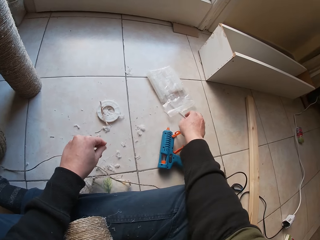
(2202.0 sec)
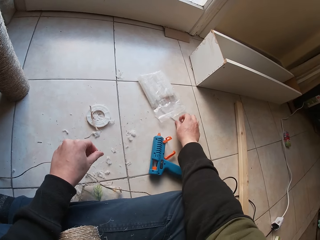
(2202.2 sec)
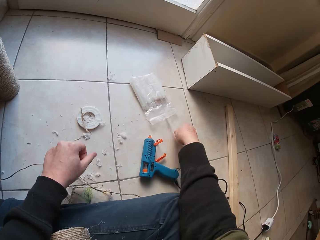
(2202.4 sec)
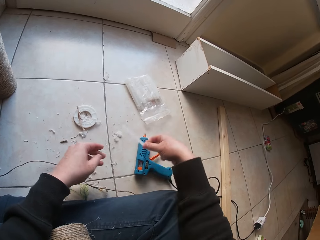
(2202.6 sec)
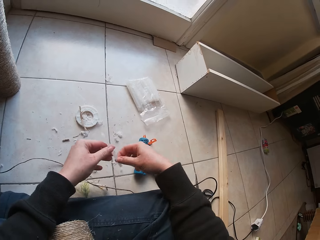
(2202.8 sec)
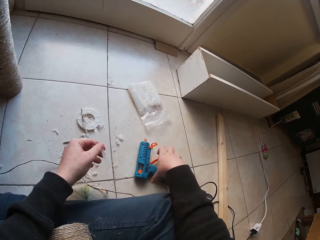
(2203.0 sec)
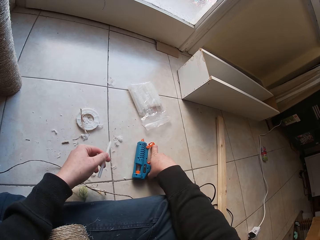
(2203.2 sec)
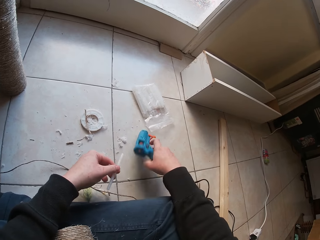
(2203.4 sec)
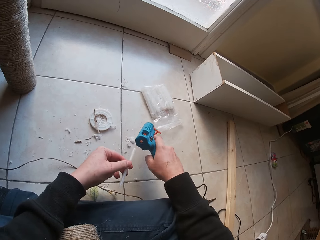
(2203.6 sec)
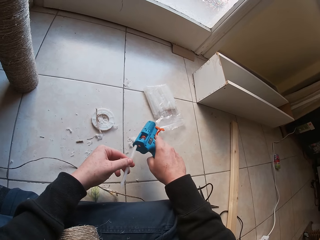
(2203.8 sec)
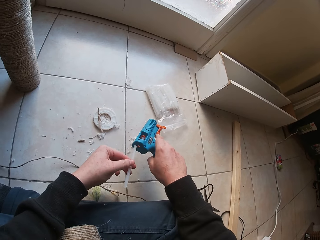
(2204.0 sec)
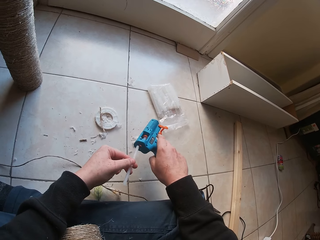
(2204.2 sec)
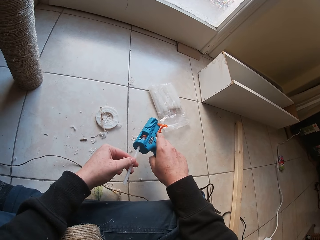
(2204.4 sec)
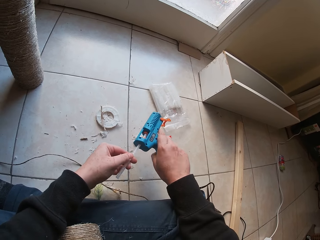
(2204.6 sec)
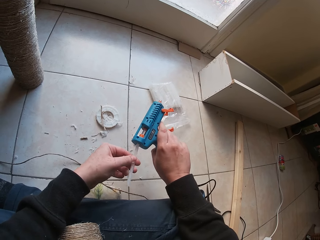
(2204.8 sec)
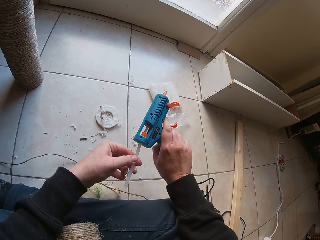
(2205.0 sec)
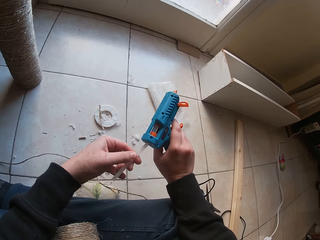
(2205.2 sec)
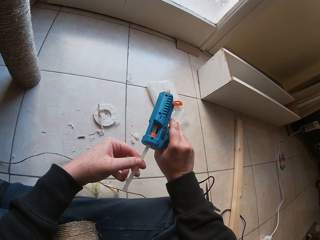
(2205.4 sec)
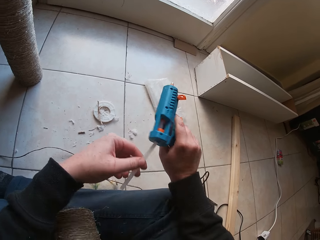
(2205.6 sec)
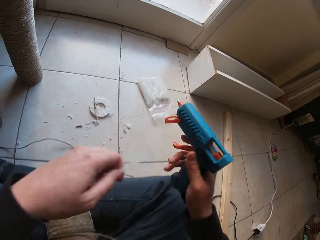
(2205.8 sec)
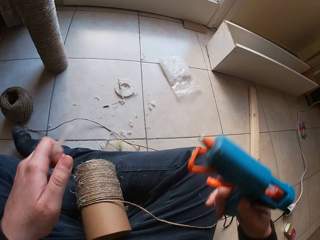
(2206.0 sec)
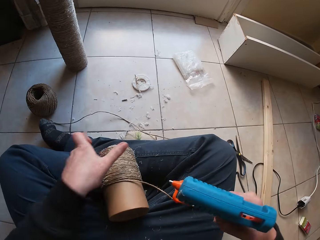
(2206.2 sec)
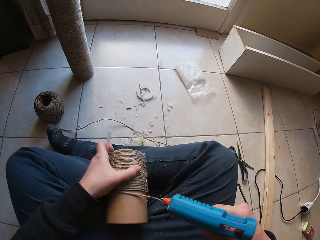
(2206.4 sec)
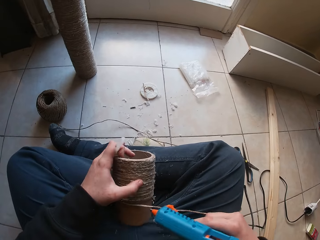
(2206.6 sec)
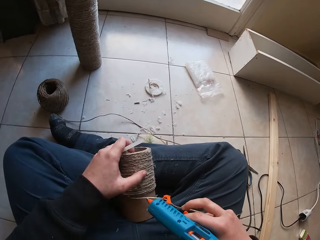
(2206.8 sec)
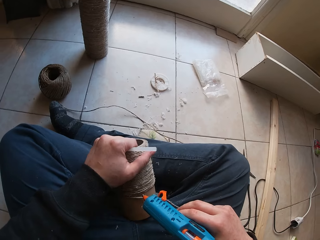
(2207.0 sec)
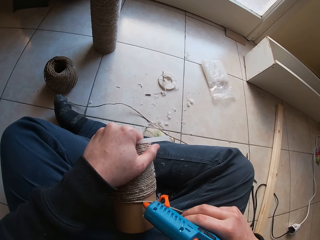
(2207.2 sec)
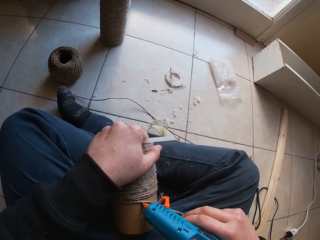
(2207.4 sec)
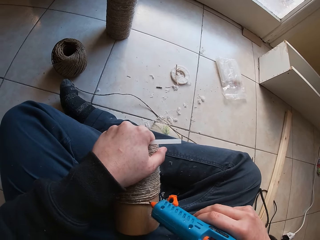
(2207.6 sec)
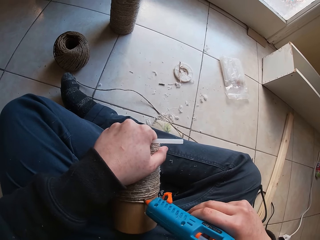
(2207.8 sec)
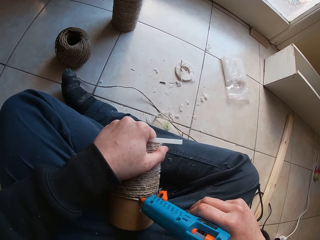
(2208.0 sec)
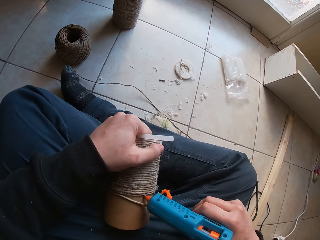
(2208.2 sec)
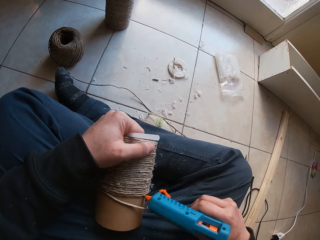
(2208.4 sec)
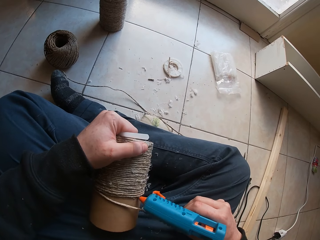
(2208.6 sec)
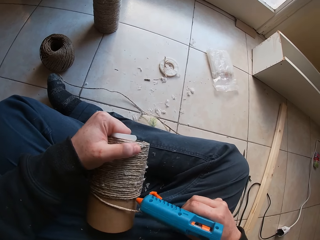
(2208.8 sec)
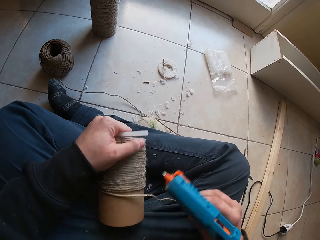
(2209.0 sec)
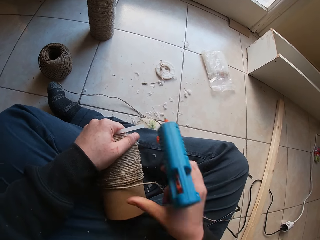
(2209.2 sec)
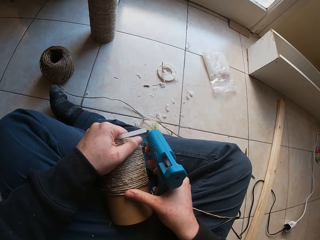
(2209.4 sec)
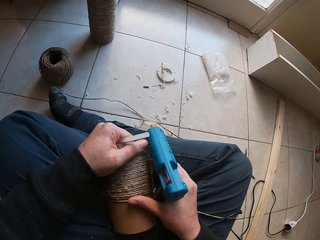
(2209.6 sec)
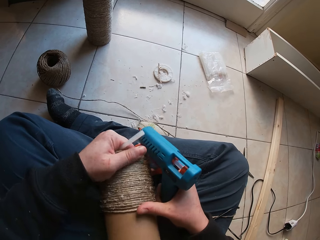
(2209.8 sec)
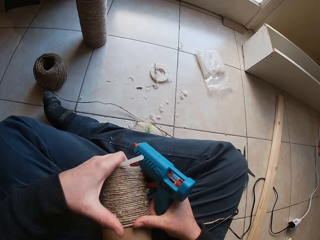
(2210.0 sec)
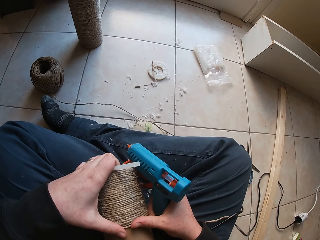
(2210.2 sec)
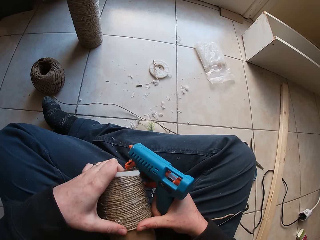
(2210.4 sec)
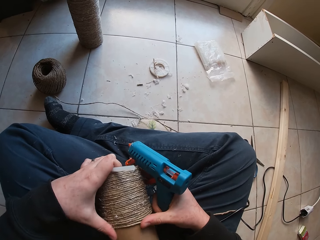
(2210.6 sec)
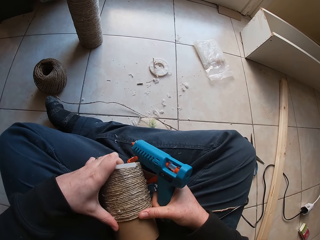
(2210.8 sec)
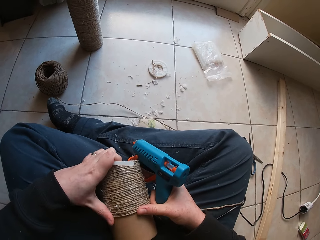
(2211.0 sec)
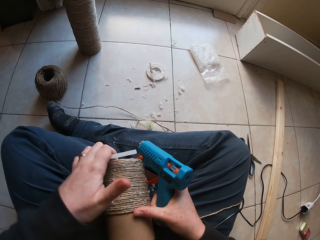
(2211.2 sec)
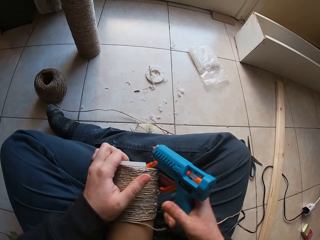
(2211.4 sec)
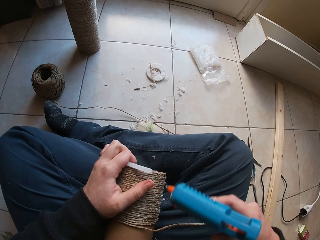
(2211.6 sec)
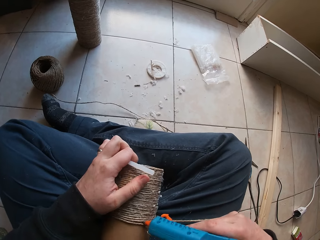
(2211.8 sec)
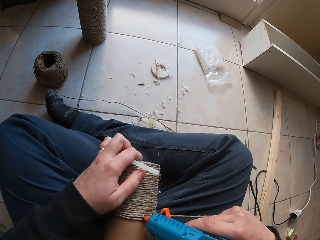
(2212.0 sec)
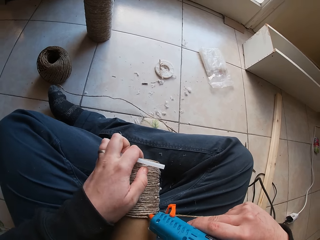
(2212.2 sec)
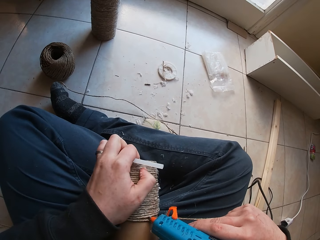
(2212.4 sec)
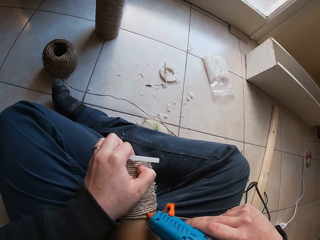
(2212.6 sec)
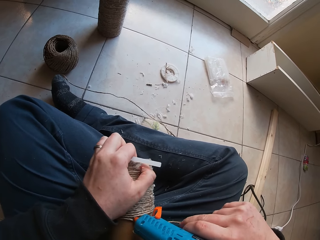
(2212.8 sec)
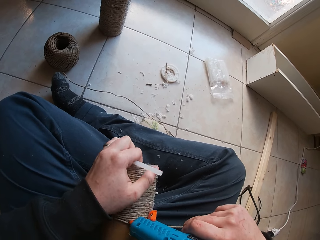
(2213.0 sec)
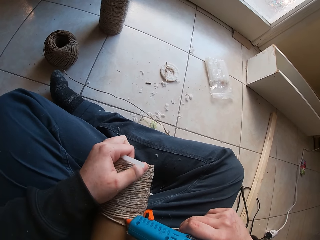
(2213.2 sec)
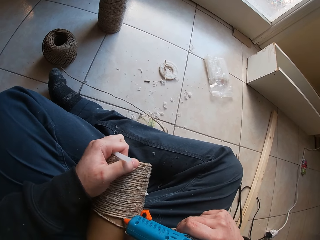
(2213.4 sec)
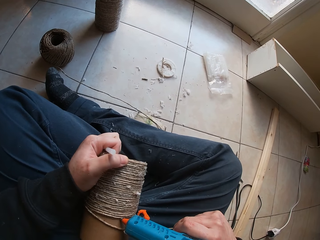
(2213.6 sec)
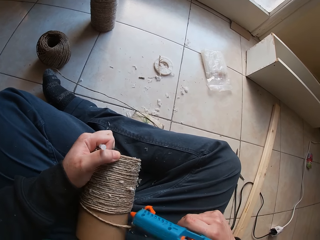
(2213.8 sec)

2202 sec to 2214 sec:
The camera wearer drops the fiber from her left hand to the ground. She picks up a straw or glue stick from the ground with her right hand. She holds the straw with both hands. She holds the straw with her left hand. She picks up the glue gun from the ground with her right hand. She inserts the straw in her left hand into the glue gun in her right hand. She removes the glue stick from the glue gun. She picks up the paper tube from her lap. She holds the paperboard tube with her left hand. She applies glue on the paperboard tube in her left hand with the glue gun in her right hand. She glues the rope to the paperboard tube with her right hand. She glues the rope to the paperboard tube with both hands. She applies glue on the paperboard tube in her left hand with the glue gun in her right hand.

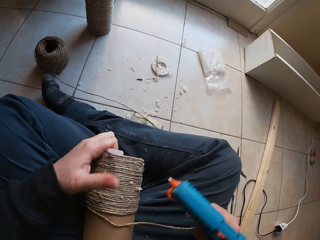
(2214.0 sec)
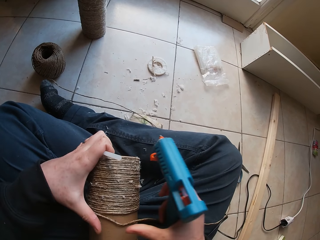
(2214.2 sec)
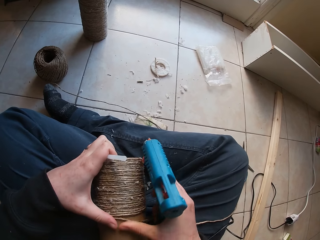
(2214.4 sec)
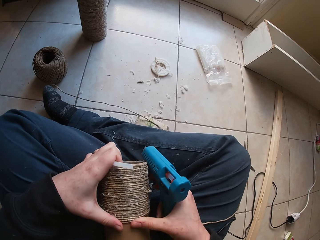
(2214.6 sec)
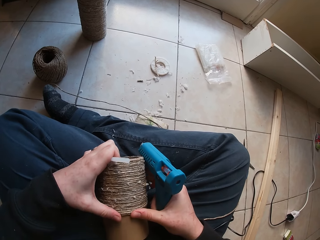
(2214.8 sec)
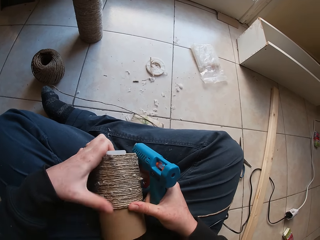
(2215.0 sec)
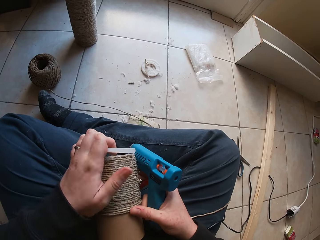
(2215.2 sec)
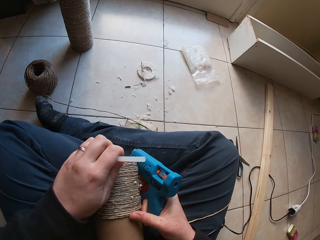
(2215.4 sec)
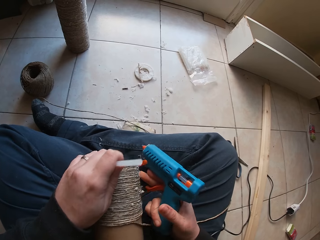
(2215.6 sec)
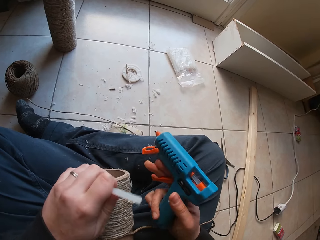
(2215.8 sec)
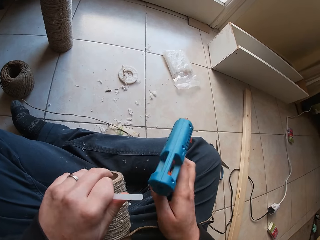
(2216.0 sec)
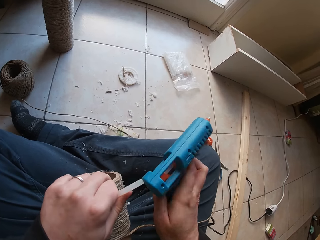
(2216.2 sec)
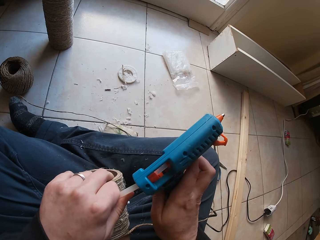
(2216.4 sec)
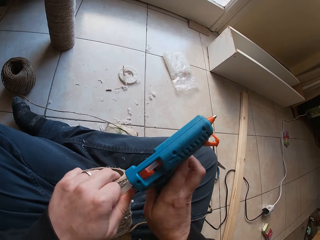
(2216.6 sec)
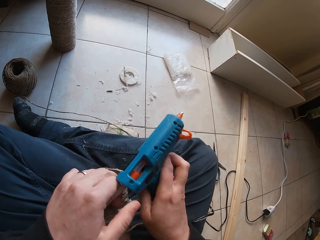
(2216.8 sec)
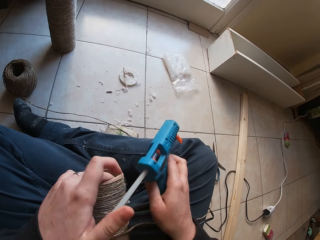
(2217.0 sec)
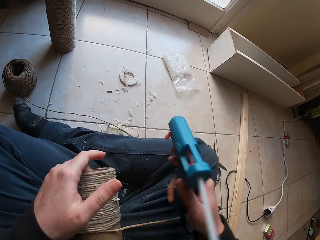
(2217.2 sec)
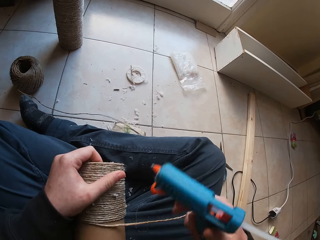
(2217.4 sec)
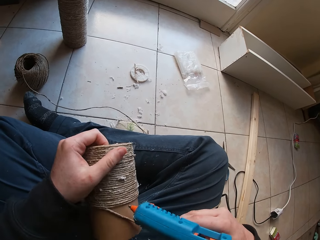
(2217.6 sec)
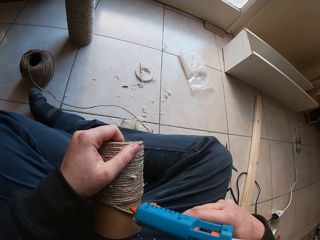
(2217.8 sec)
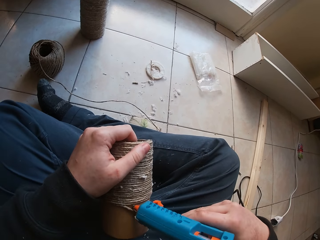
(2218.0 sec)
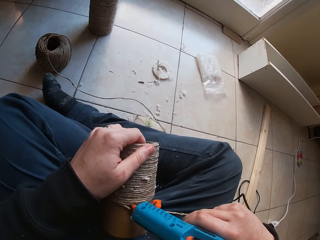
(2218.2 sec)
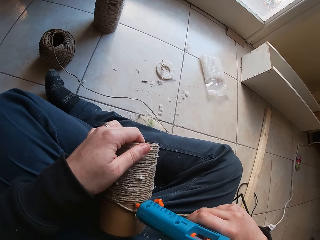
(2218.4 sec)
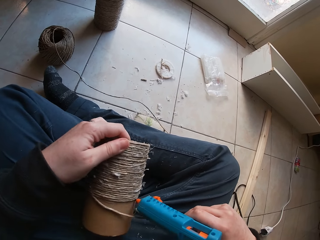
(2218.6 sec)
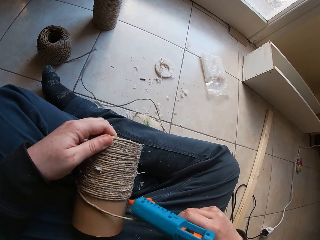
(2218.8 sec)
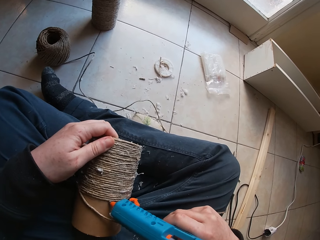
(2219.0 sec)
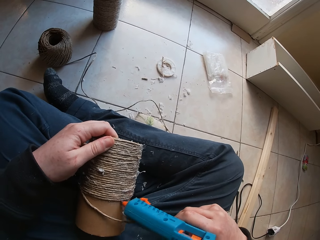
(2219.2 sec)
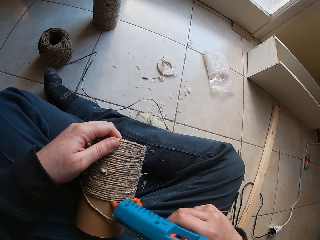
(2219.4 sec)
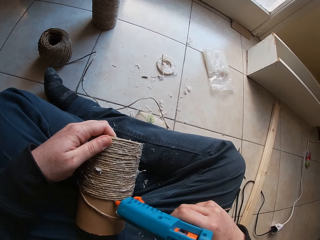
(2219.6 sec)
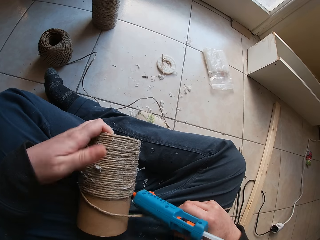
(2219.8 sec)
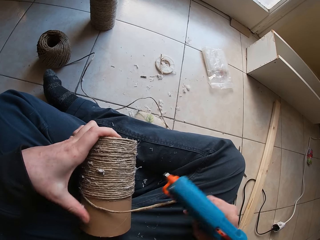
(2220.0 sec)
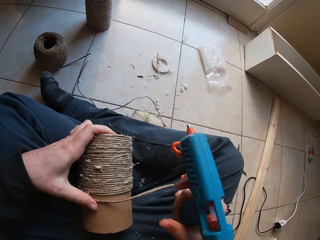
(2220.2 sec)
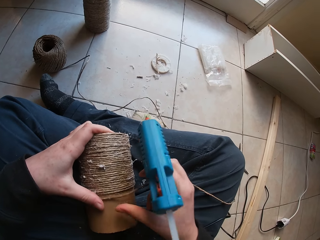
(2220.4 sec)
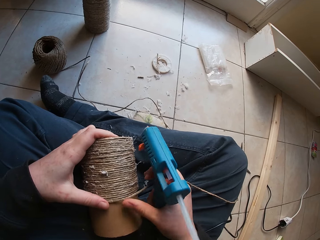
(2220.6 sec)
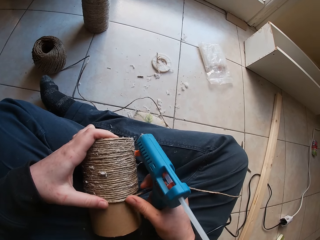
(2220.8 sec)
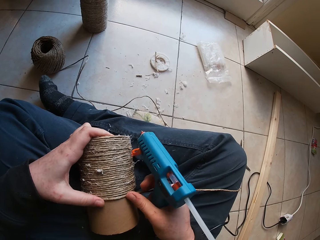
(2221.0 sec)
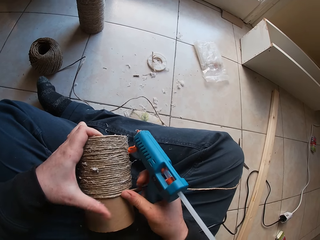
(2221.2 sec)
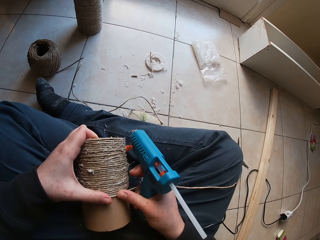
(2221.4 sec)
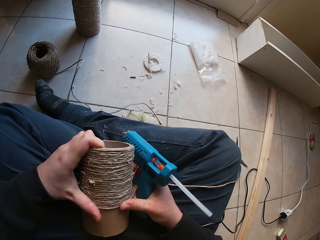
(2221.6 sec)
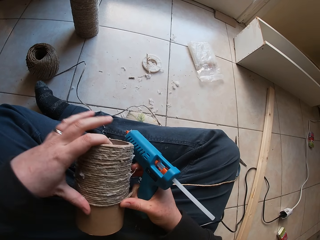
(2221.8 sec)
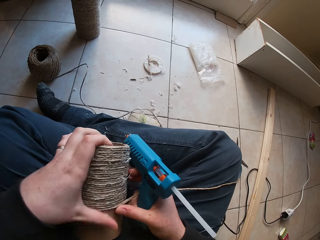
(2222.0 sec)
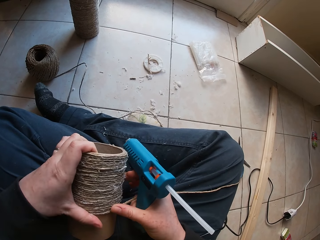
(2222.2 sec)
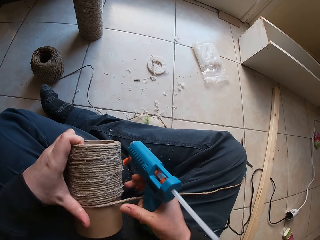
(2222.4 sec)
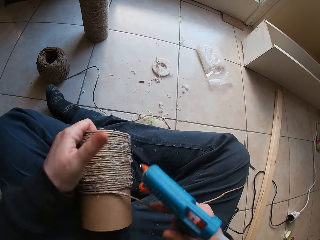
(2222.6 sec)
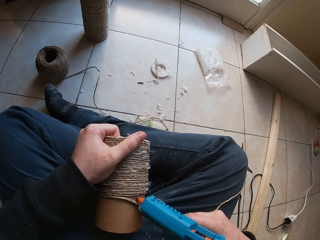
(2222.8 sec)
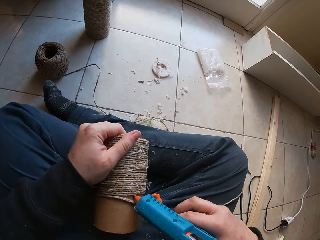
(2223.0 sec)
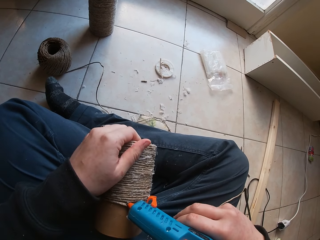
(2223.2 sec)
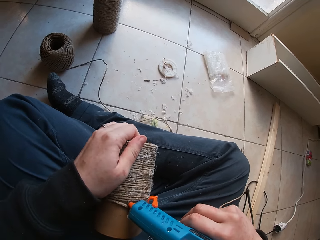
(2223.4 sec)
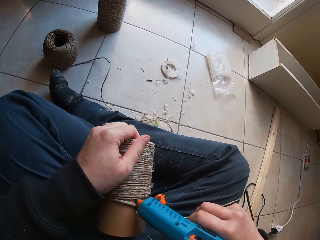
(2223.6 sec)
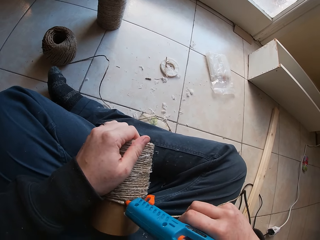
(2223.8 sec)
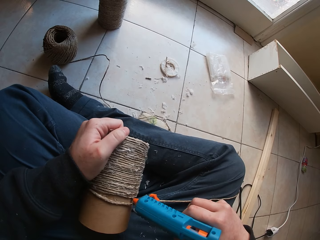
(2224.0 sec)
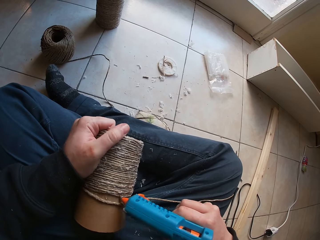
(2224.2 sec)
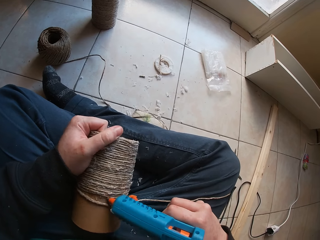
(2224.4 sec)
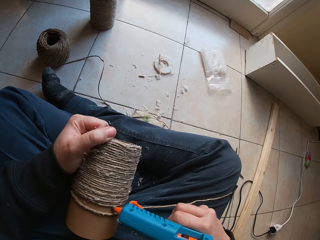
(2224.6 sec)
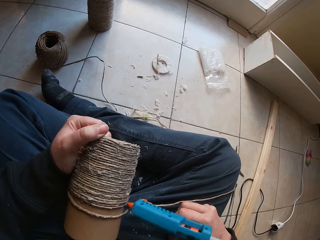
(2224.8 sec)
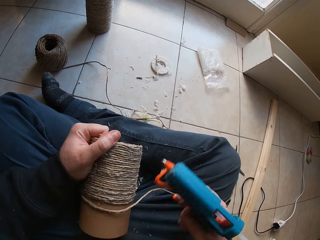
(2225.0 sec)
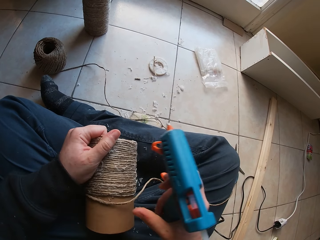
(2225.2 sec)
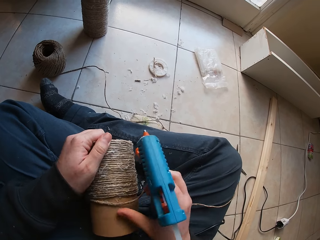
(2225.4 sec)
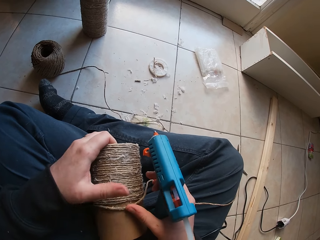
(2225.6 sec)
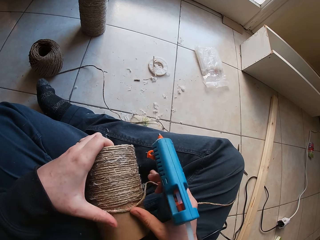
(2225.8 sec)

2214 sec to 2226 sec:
The camera wearer glues the rope to the paperboard tube with both hands. She inserts the straw in her left hand into the glue gun in her right hand. She applies glue on the paperboard tube in her left hand with the glue gun in her right hand. She glues the rope to the paperboard tube with both hands. She applies glue on the paperboard tube in her left hand with the glue gun in her right hand.
